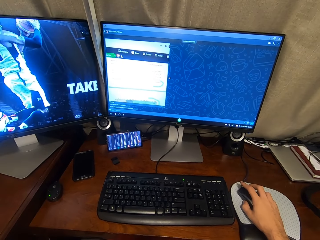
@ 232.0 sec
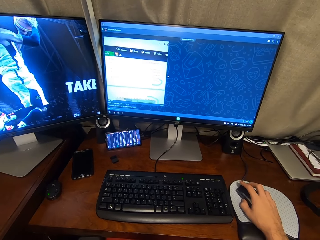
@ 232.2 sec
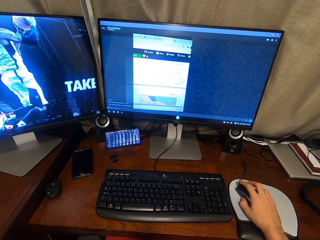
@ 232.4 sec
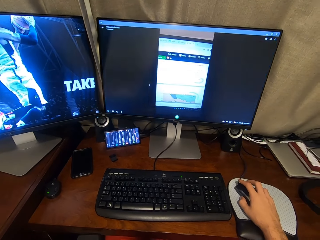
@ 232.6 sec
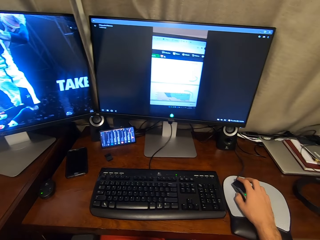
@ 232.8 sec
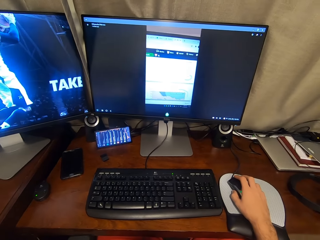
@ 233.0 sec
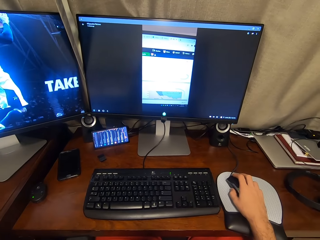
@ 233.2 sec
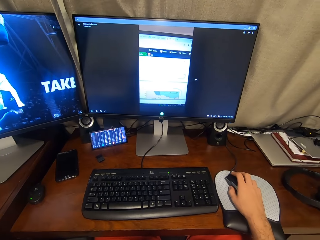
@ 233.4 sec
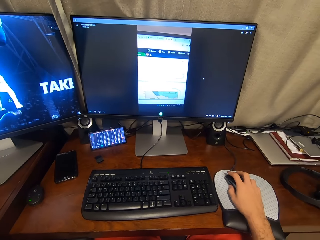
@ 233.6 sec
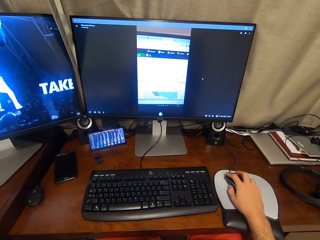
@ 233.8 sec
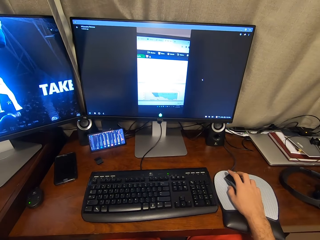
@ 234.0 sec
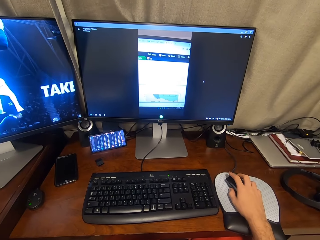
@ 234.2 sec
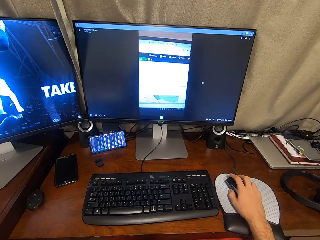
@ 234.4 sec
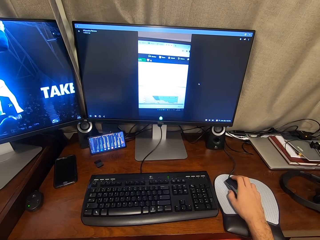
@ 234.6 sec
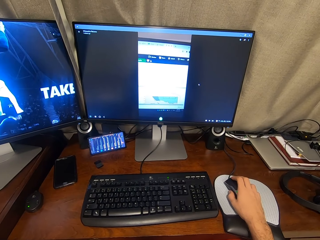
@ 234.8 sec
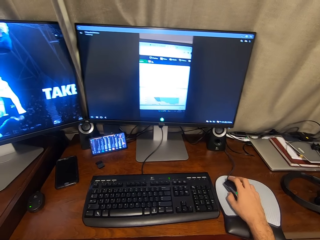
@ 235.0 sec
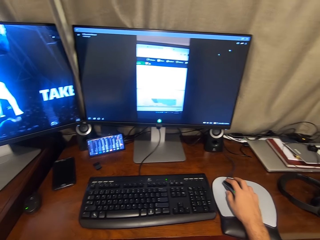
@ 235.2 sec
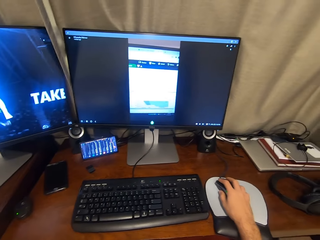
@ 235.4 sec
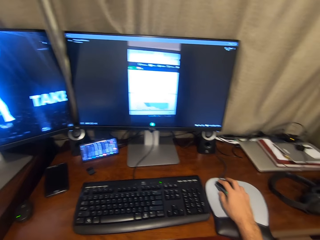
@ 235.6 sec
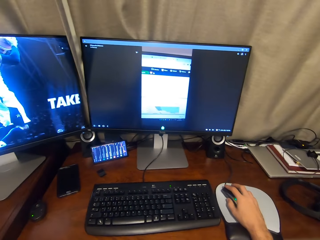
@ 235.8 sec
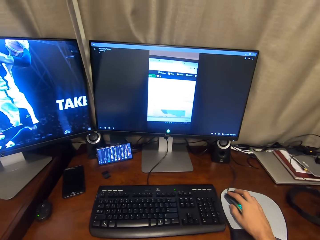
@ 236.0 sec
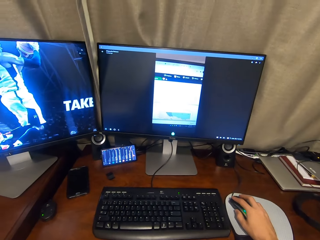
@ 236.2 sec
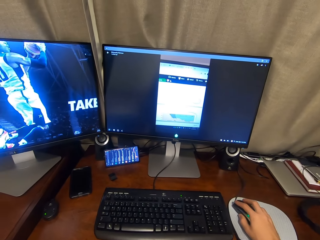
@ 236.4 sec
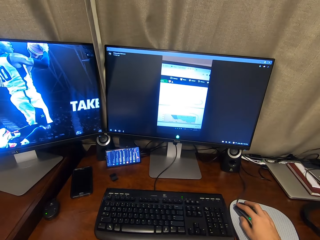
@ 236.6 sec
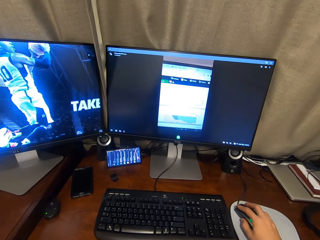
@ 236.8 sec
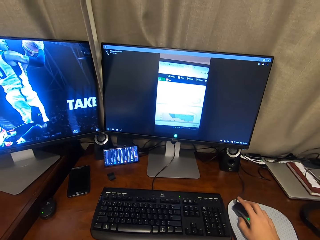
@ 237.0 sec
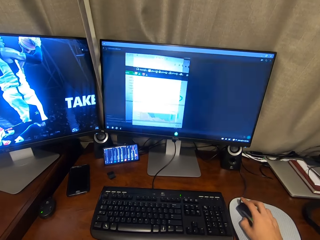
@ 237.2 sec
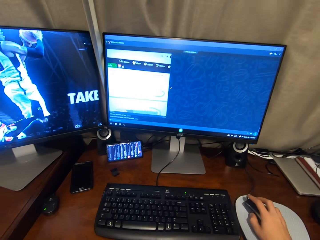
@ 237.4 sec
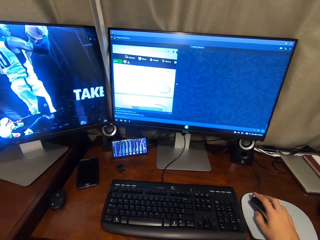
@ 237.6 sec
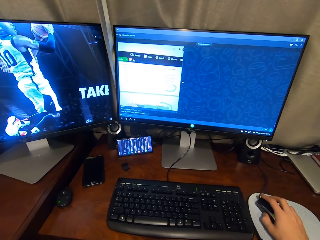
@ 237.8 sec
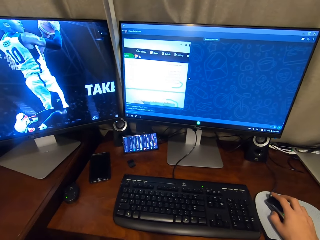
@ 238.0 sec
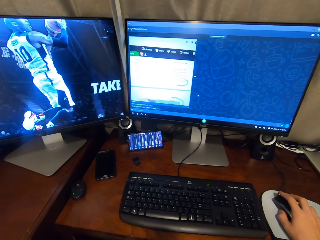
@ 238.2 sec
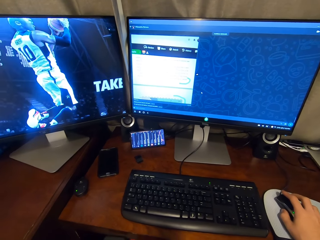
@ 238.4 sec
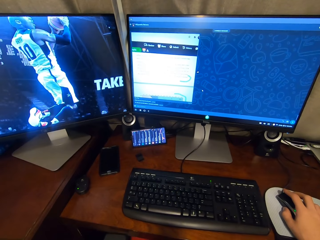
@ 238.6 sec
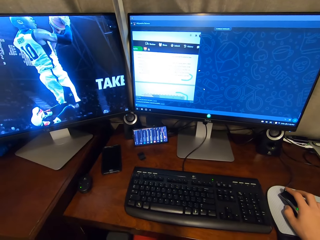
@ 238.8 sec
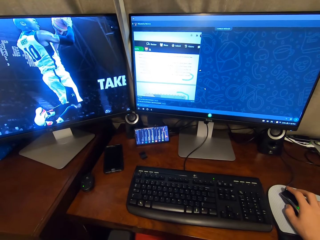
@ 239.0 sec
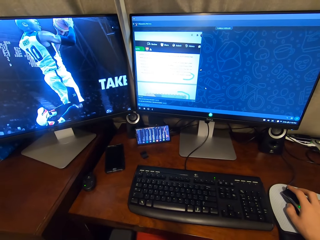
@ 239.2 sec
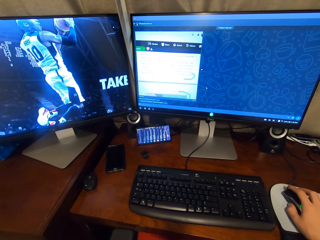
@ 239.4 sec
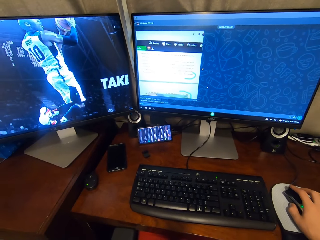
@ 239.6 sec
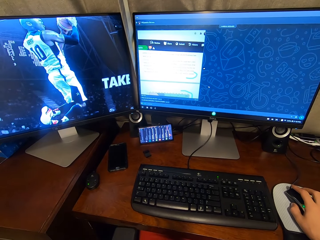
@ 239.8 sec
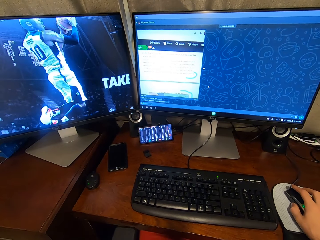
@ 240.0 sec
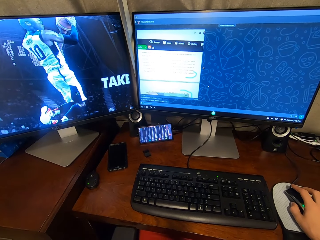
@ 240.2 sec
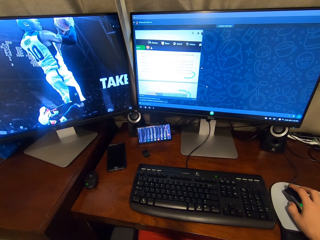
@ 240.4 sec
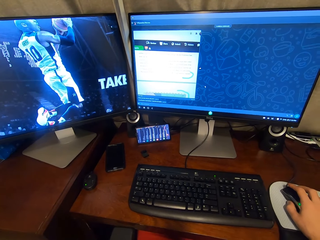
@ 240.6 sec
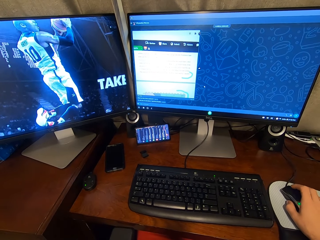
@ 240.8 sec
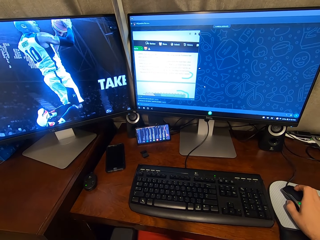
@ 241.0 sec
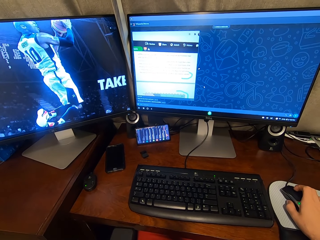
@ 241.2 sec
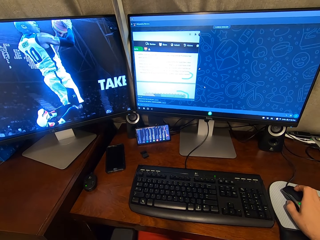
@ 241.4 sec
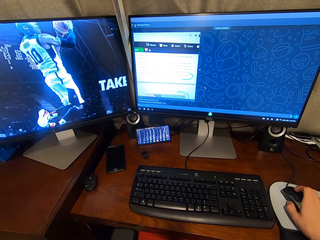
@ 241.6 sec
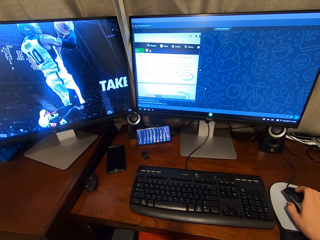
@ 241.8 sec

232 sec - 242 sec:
The camera wearer works on the tab.

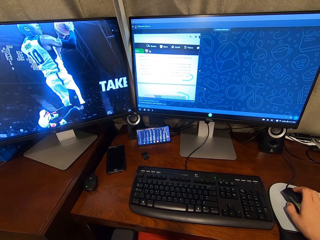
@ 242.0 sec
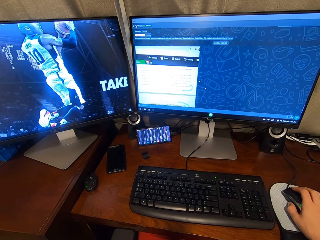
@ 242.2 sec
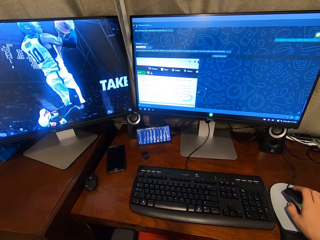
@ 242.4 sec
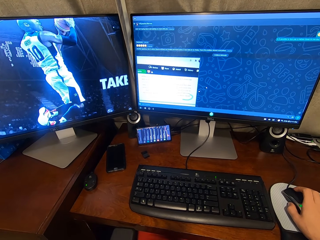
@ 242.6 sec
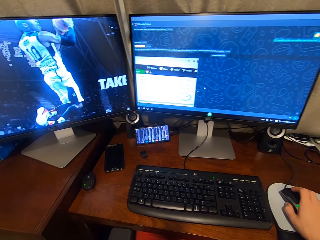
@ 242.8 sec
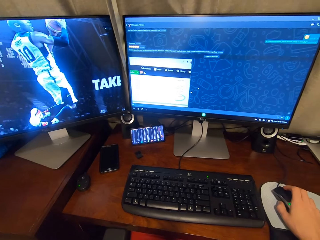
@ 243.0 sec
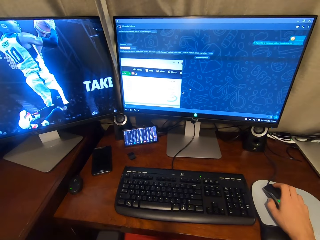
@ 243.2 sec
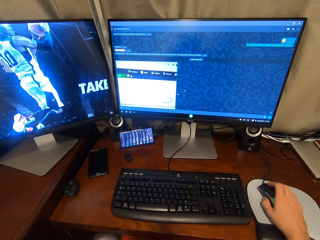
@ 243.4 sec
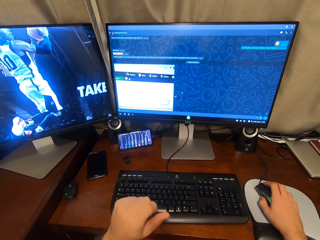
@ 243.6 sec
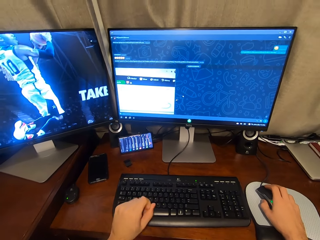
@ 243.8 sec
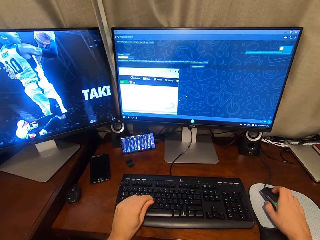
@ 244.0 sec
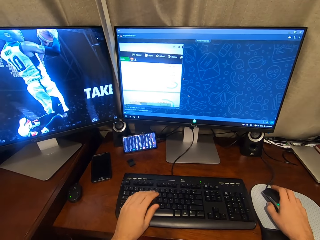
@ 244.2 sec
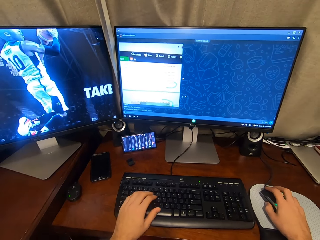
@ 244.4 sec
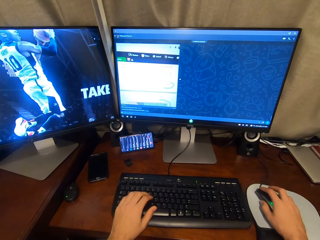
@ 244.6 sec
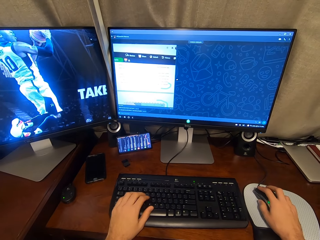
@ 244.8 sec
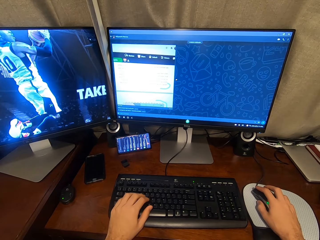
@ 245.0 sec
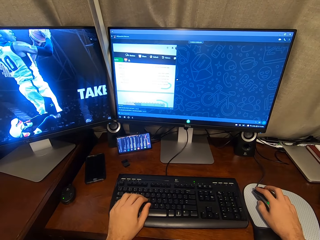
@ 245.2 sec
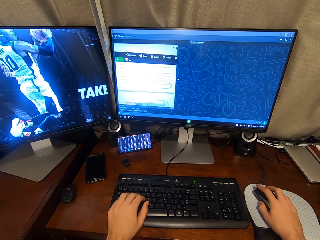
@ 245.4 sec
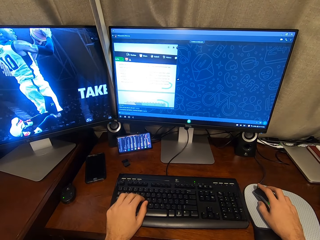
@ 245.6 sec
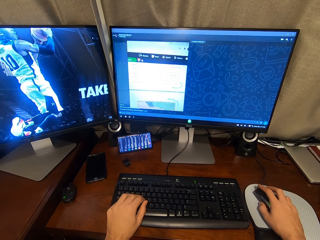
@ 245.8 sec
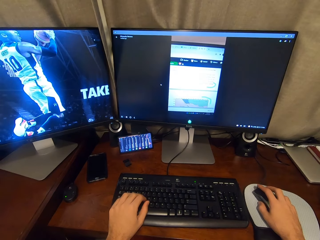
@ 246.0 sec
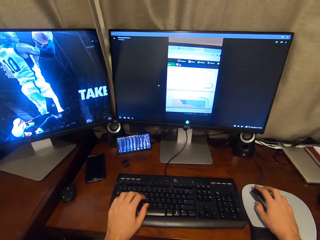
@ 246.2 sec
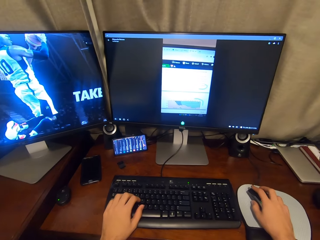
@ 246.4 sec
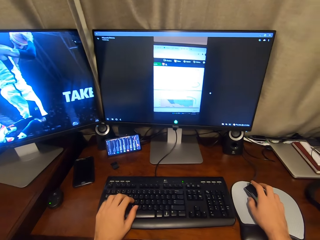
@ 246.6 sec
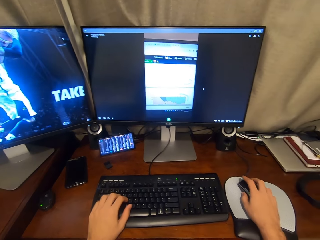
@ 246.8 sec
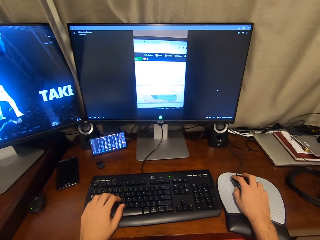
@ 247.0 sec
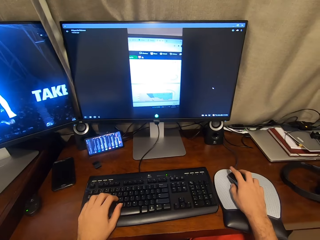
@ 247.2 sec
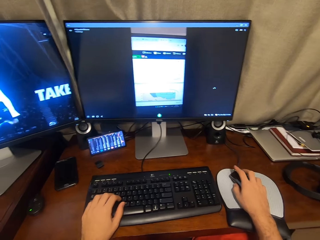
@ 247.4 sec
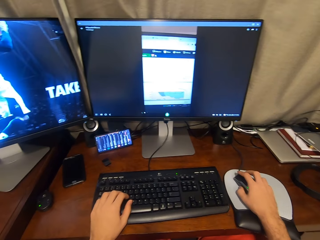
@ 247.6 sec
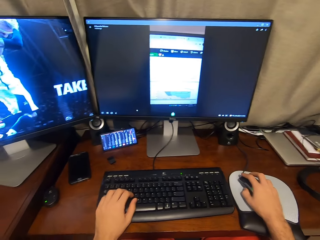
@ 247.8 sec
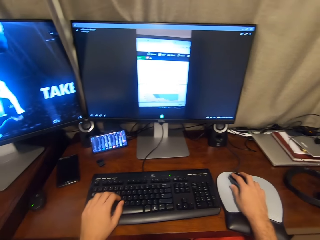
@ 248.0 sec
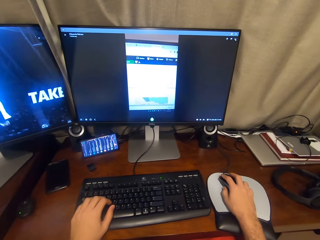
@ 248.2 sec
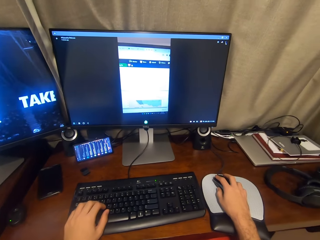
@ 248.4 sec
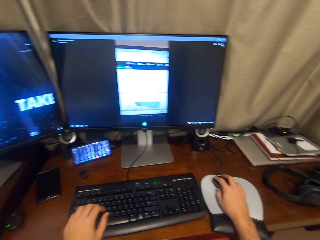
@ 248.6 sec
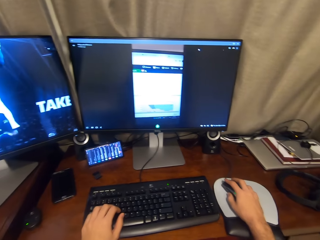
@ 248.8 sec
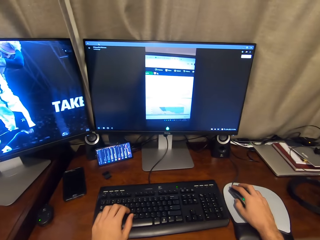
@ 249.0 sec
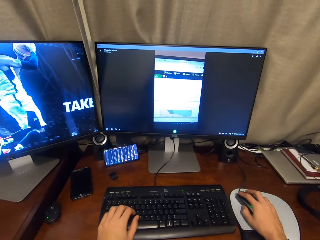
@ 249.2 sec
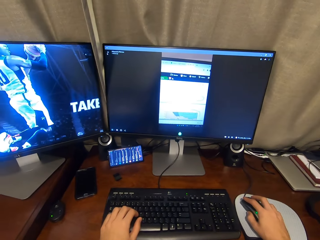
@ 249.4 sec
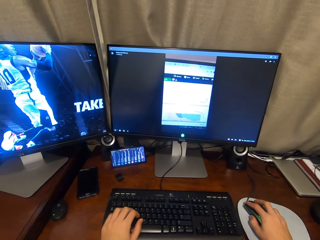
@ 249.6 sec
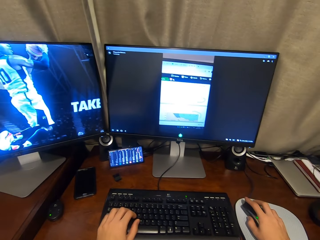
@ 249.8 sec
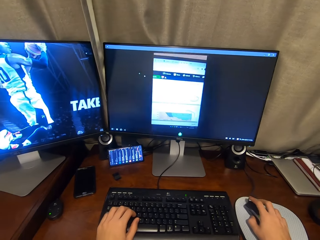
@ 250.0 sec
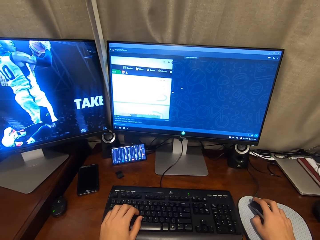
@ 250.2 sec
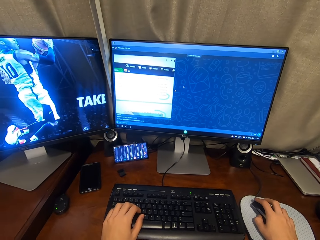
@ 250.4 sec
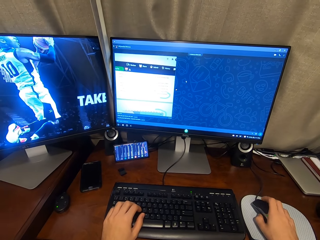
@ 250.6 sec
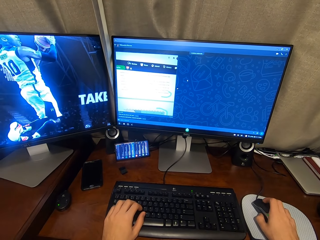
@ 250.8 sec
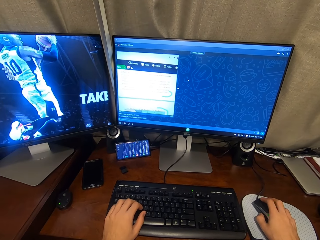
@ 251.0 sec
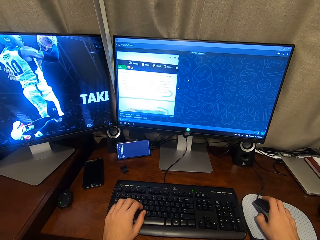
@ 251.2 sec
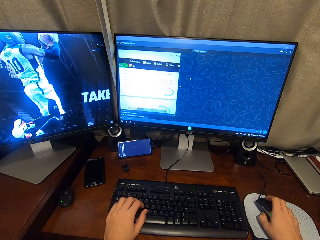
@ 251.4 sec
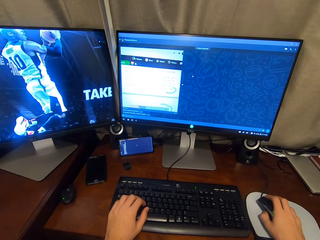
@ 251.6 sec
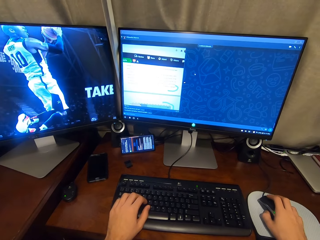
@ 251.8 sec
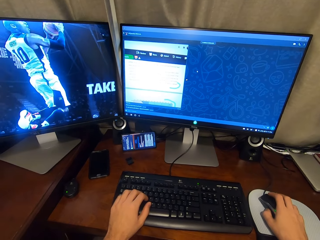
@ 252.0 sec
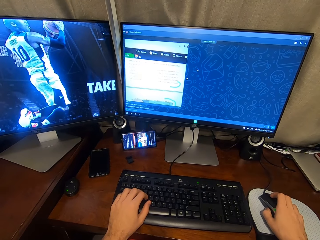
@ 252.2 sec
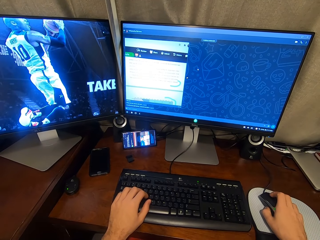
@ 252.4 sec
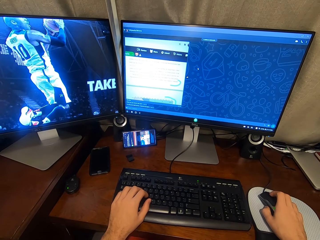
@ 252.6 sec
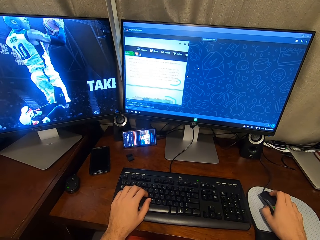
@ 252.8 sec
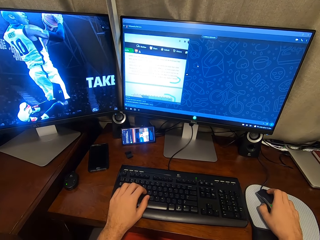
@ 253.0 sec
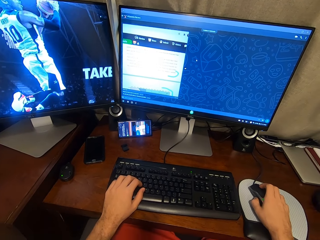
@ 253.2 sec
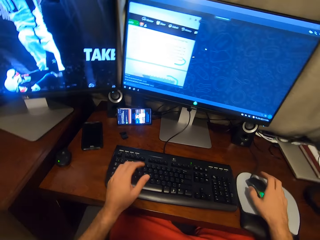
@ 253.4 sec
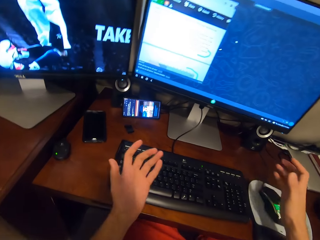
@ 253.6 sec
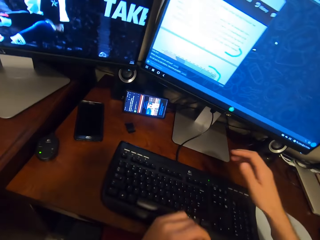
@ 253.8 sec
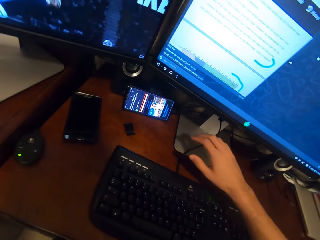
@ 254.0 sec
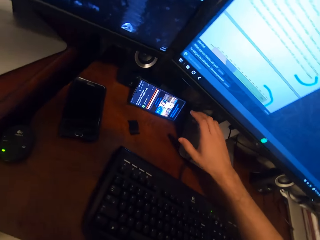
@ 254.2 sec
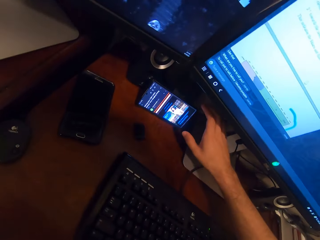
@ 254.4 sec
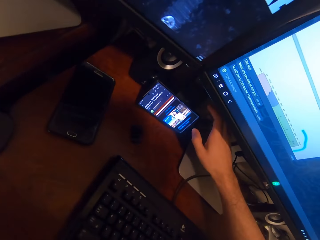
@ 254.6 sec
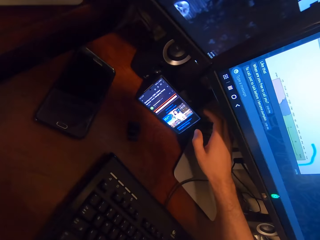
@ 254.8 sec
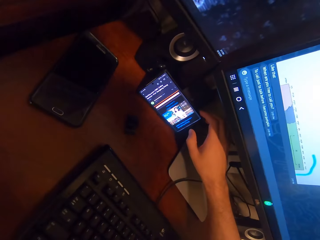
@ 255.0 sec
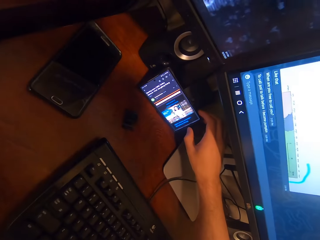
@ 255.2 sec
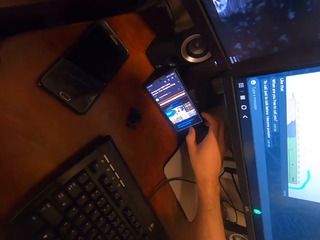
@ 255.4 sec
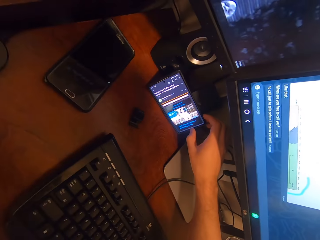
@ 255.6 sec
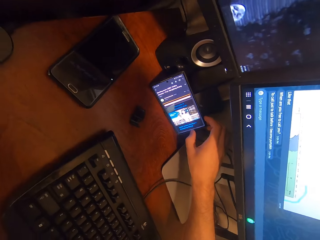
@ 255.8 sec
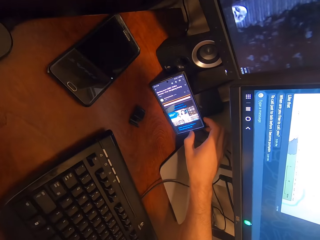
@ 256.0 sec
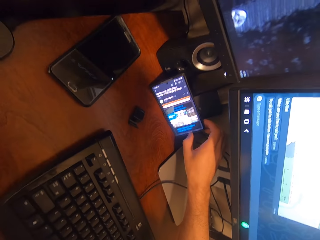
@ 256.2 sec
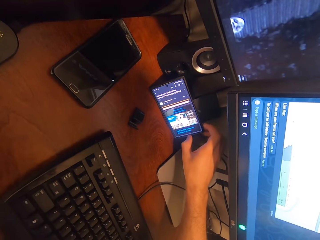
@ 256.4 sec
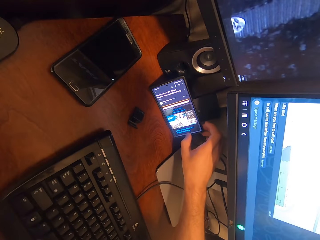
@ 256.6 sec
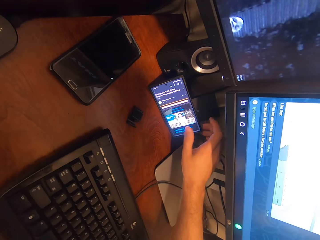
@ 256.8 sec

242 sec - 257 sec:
The camera wearer operates the keyboard of the desktop with his left hand. He operates his phone with his right hand. He scrolls the phone.
